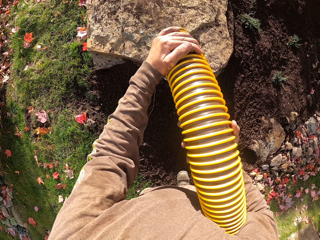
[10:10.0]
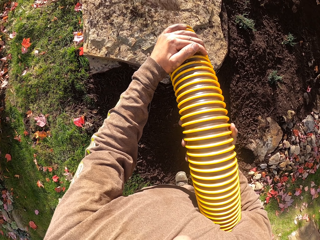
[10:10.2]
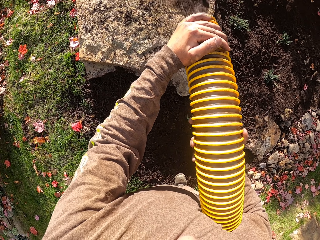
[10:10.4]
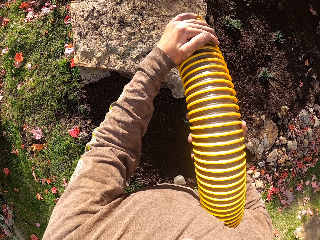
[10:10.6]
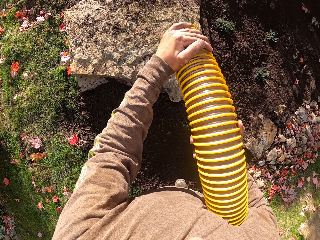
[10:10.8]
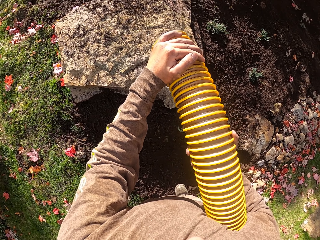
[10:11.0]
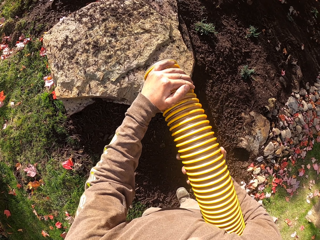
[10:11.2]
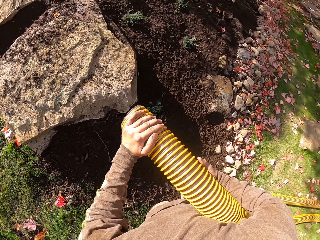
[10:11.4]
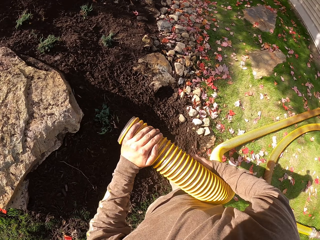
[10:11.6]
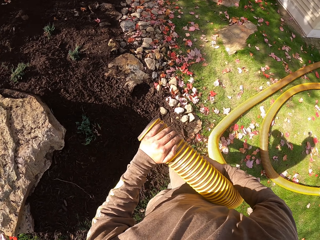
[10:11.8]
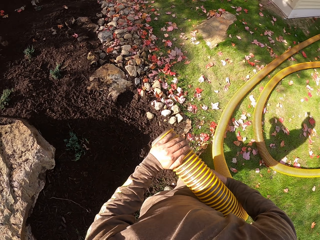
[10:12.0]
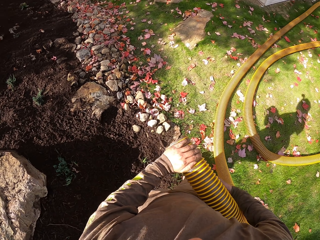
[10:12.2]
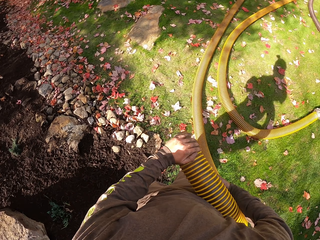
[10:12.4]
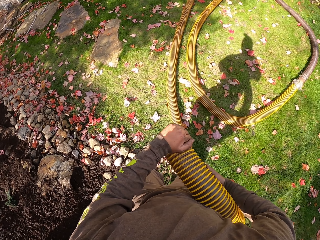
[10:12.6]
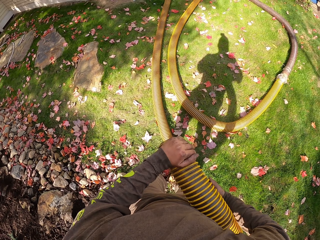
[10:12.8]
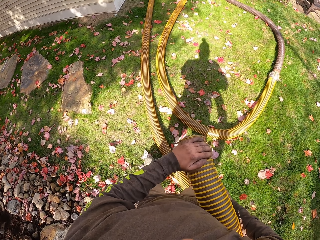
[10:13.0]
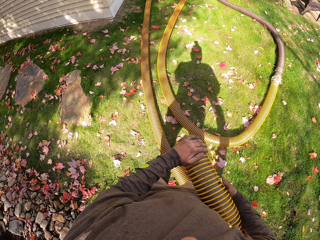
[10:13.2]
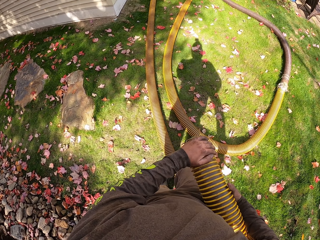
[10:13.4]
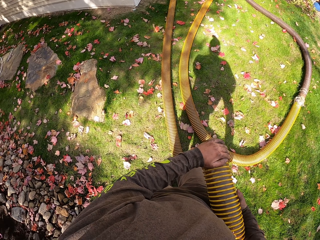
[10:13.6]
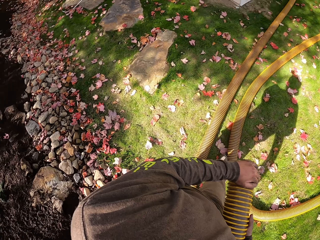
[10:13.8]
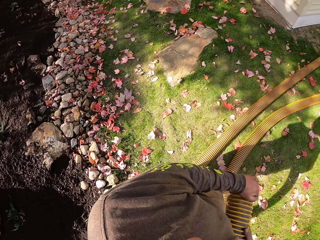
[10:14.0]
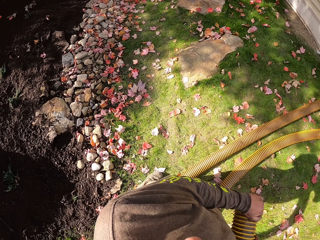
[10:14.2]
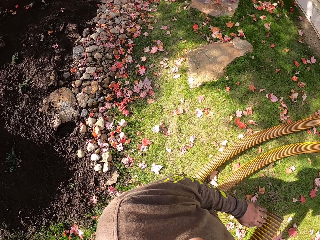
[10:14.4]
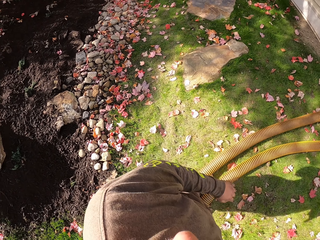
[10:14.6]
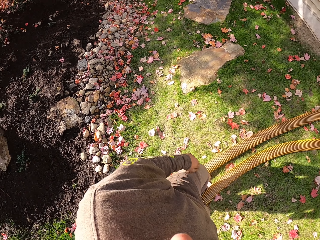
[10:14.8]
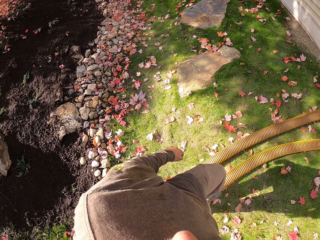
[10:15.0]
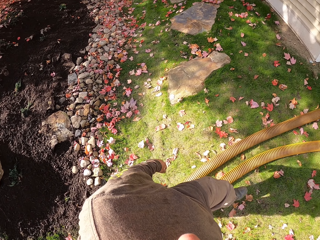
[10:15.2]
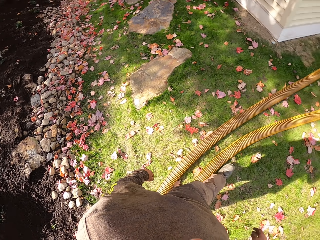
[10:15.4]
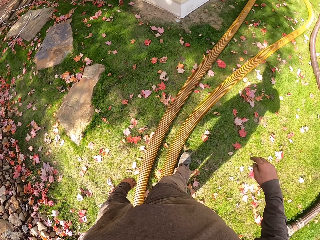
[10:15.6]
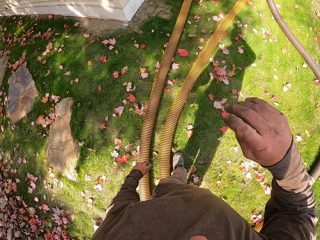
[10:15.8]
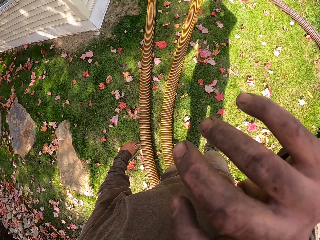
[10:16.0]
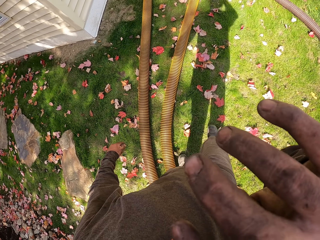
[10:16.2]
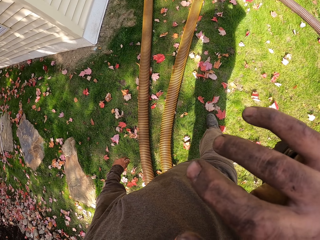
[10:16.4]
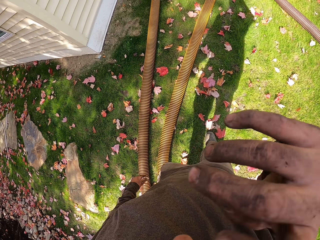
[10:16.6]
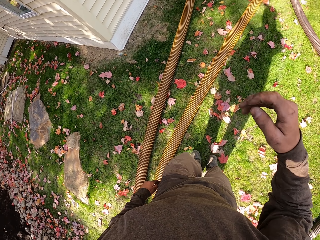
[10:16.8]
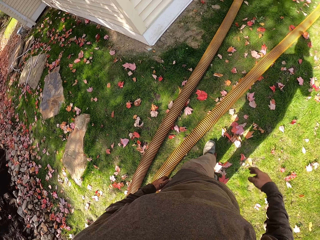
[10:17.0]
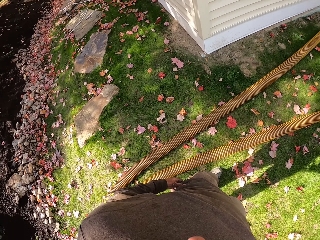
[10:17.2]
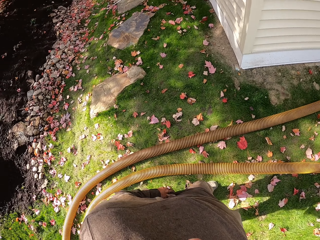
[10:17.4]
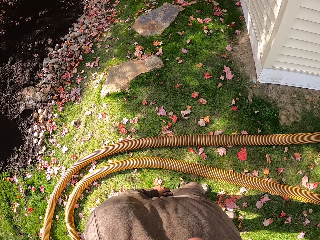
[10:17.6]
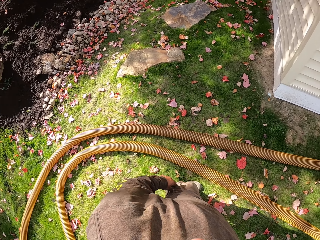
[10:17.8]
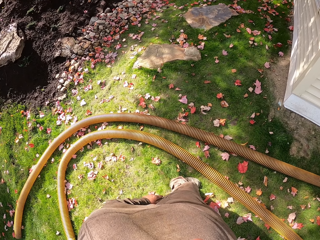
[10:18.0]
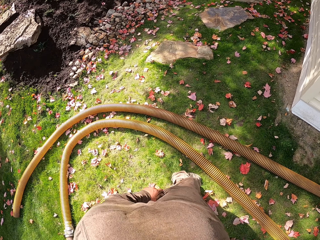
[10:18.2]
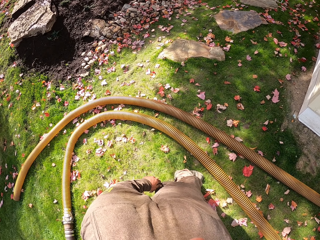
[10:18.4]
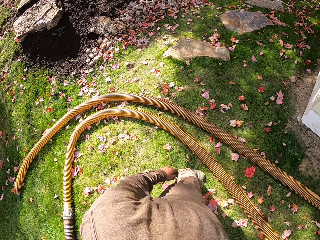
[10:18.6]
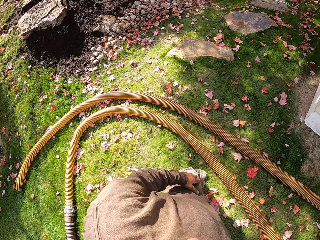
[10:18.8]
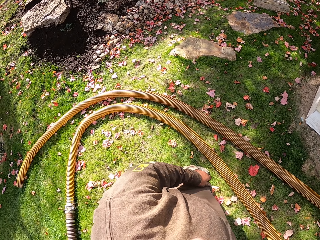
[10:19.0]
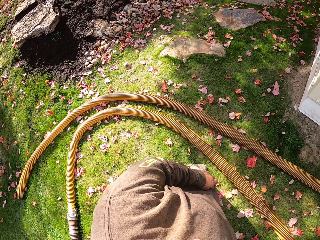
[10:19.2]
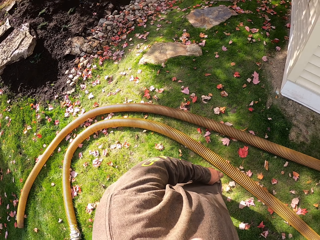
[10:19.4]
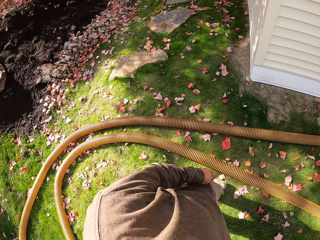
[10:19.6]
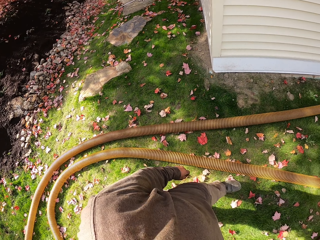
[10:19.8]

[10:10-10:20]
The camera wearer stops spreading. He pours something at the farm with a pipe. He walks around the compound. He puts the pipe down. He folds his hand. He touches his face. He touches his clothes. He scratches his back.

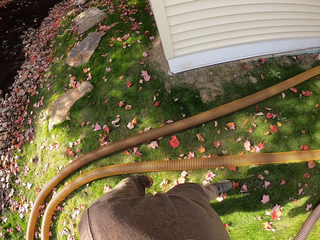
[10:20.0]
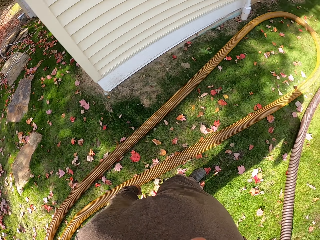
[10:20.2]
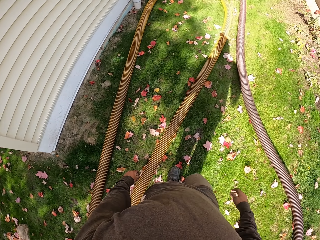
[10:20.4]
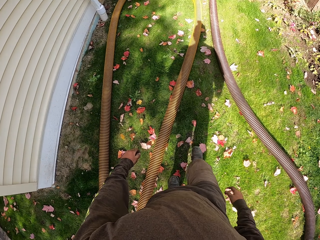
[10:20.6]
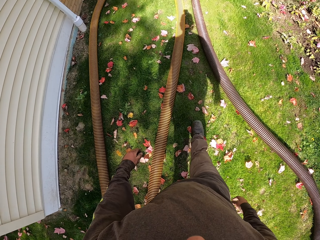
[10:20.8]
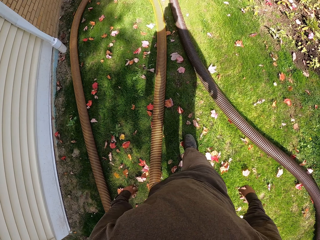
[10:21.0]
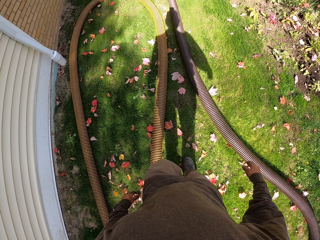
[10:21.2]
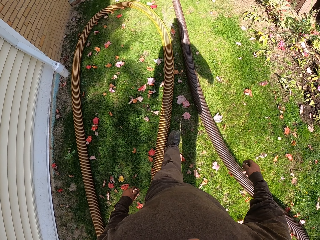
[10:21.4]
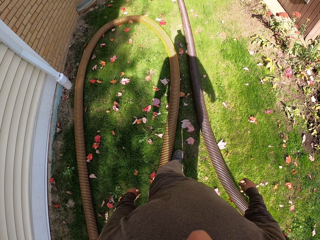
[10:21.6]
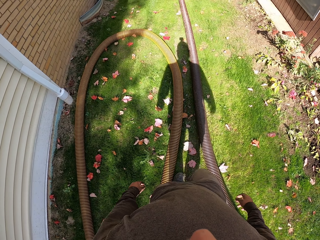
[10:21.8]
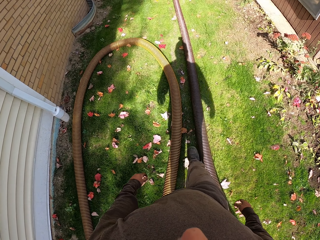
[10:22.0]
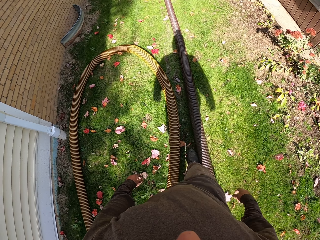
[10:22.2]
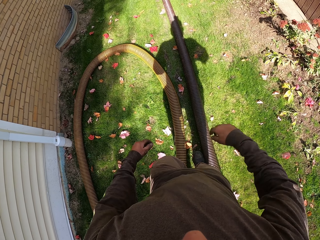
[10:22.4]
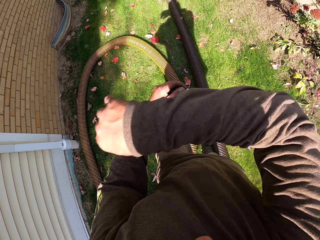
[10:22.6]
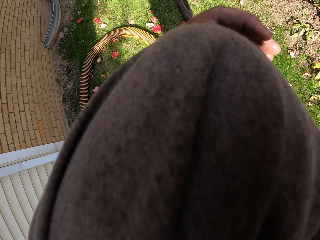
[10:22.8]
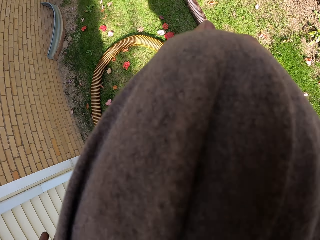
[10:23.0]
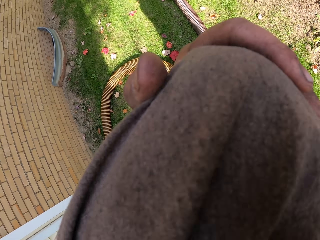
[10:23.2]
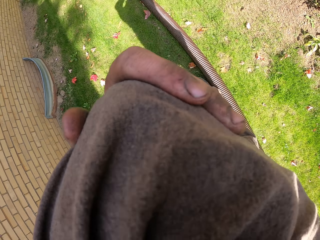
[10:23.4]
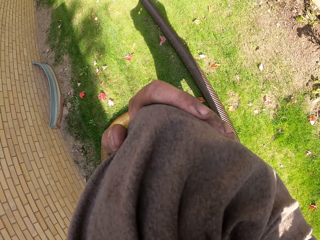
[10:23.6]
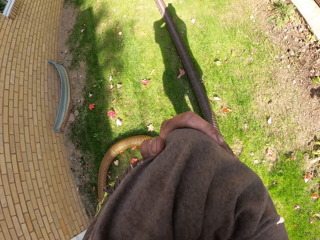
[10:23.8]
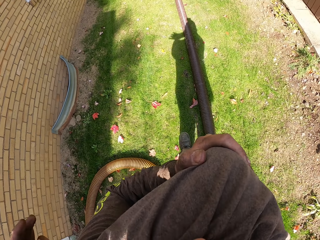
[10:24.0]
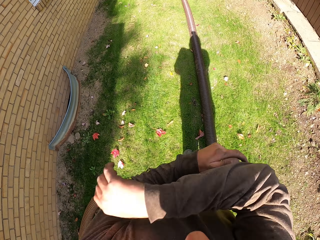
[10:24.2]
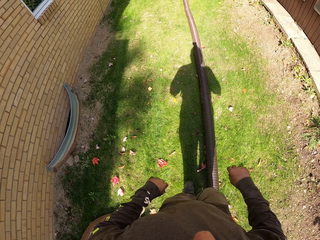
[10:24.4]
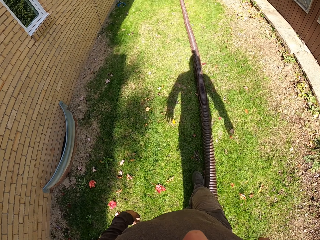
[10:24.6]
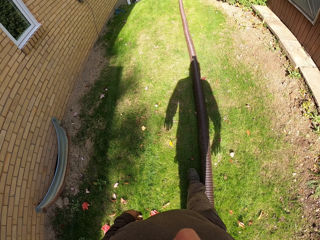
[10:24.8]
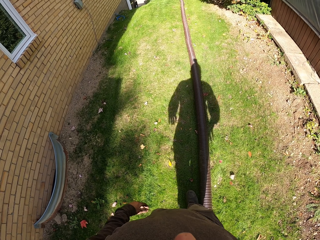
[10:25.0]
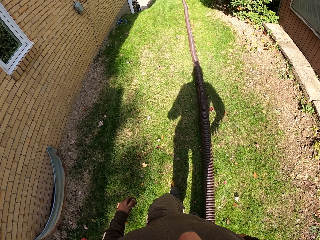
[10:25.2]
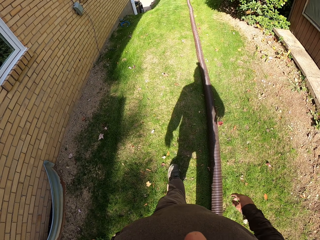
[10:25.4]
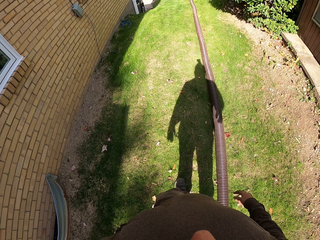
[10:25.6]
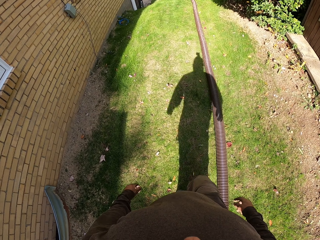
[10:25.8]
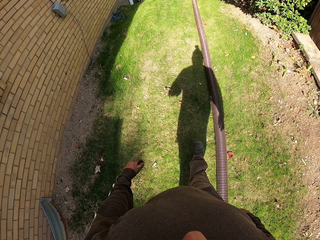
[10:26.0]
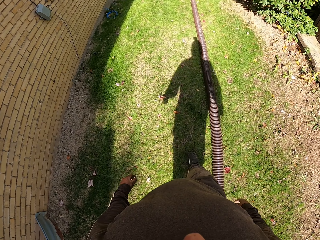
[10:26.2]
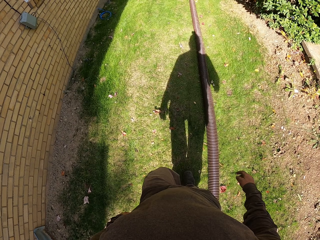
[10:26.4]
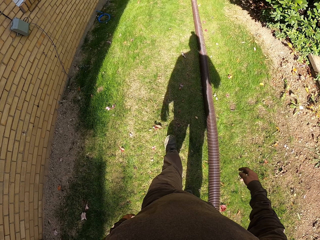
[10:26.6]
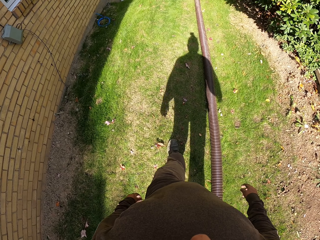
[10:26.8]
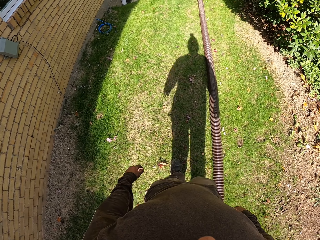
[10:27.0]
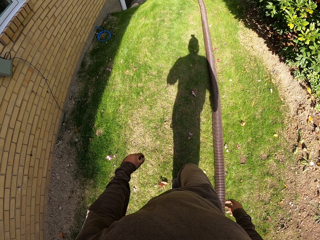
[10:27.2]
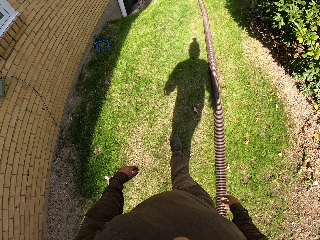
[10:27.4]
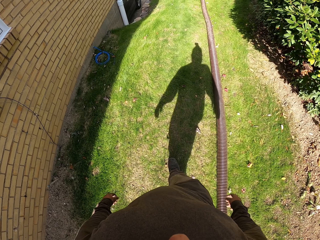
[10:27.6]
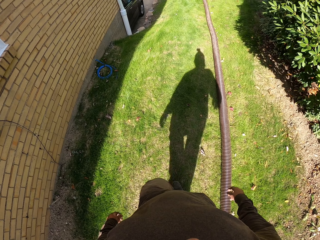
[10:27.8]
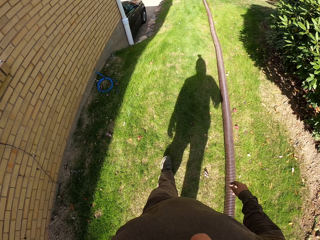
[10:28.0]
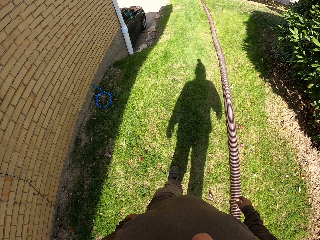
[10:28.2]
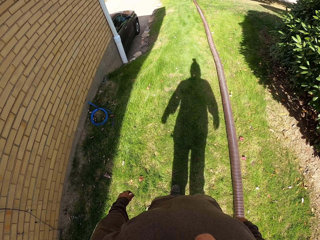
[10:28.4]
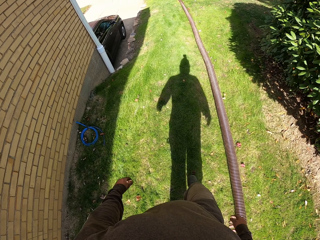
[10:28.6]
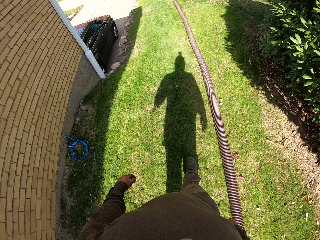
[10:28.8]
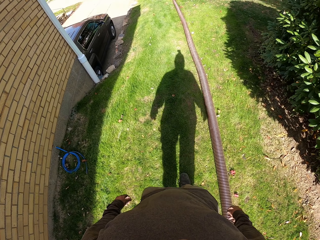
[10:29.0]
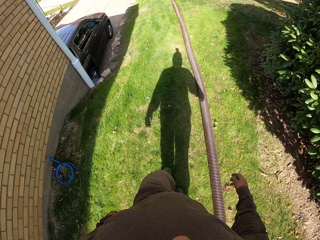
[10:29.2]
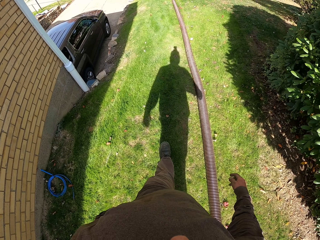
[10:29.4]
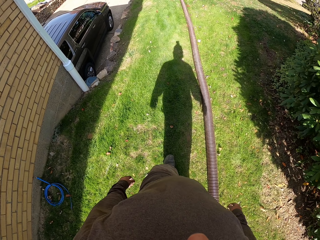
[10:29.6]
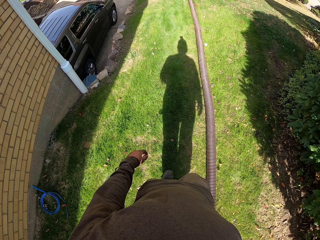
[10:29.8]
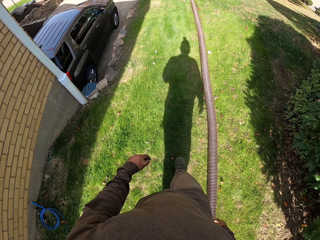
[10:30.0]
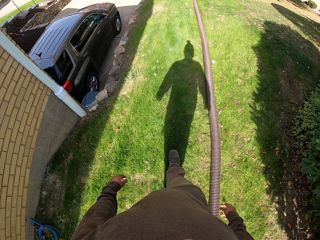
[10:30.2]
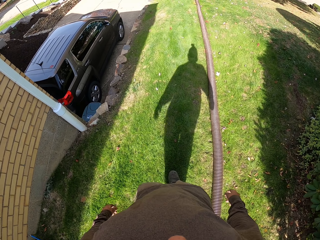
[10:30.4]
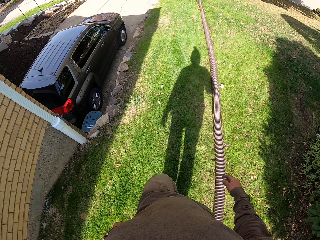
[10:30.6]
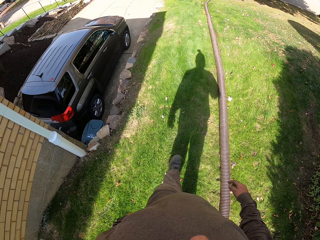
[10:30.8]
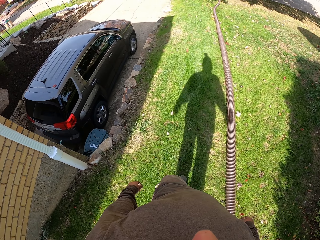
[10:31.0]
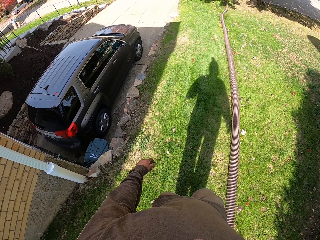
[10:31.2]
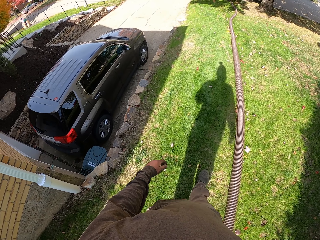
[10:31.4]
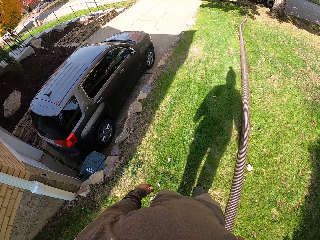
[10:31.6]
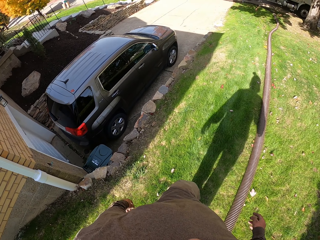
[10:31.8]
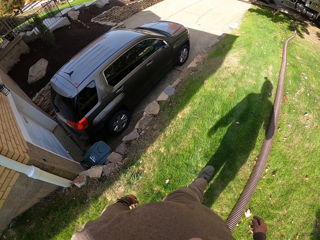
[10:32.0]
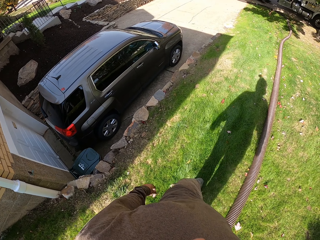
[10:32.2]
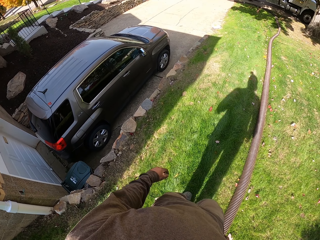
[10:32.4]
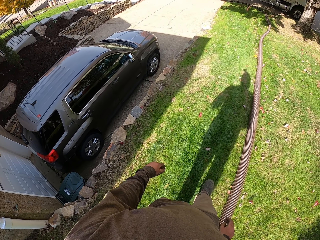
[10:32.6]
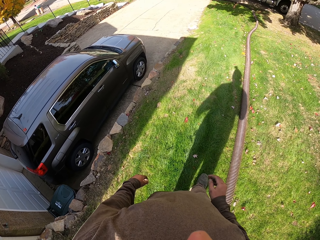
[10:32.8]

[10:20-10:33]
The camera wearer walks around the compound. He folds his hands. He raises his hands. He drops his hand. He walks around the compound.
